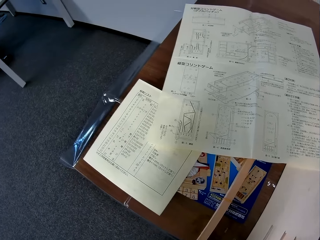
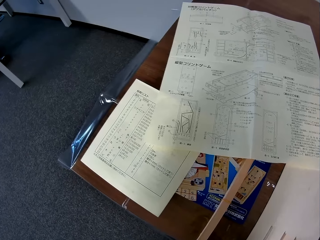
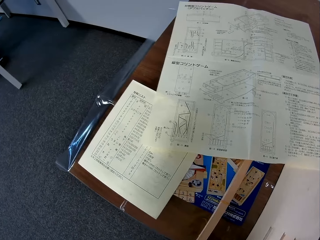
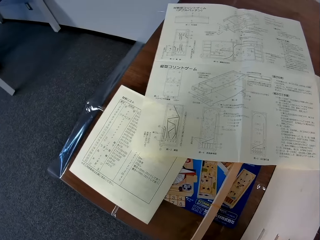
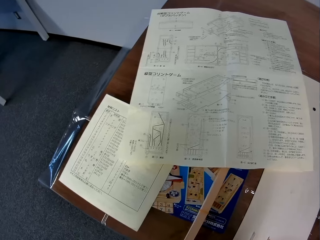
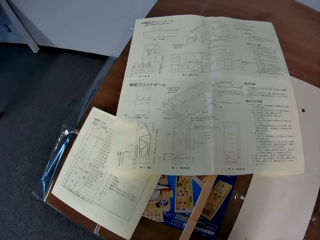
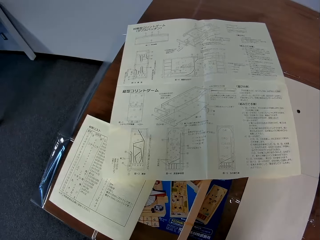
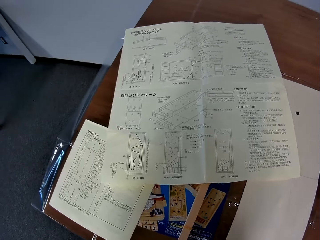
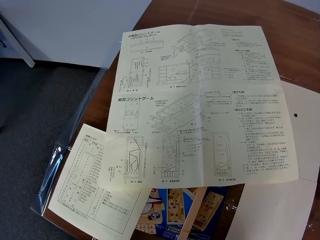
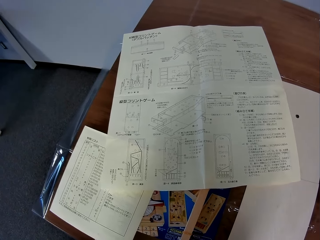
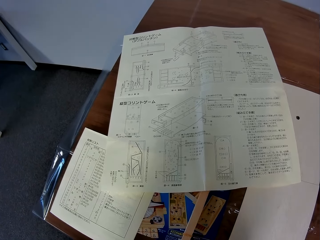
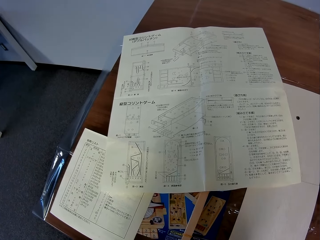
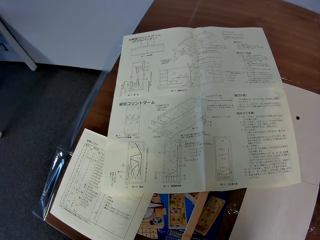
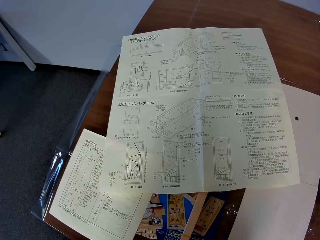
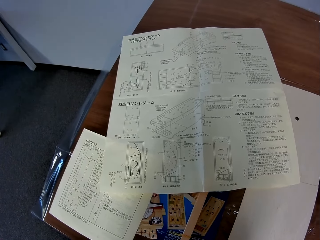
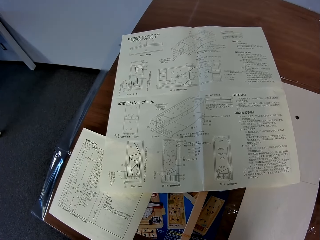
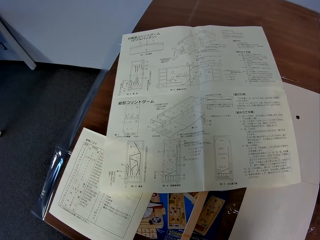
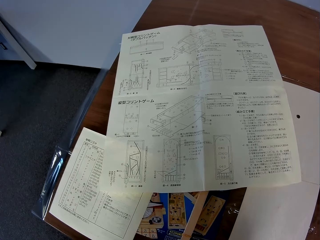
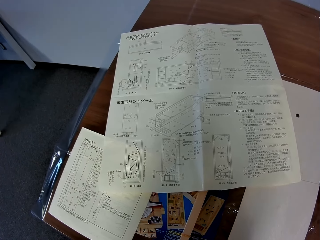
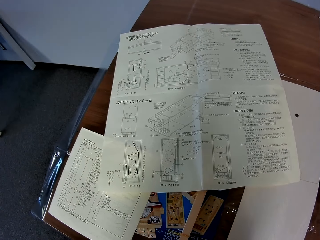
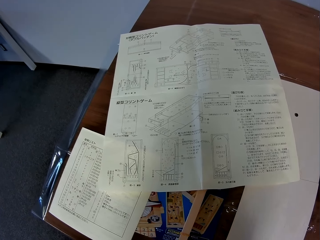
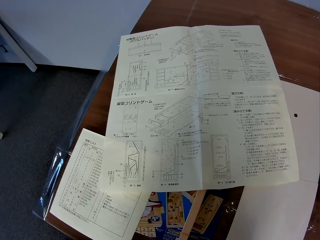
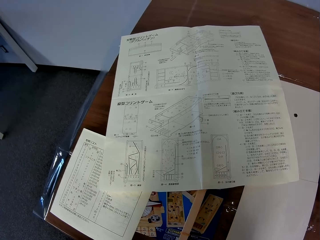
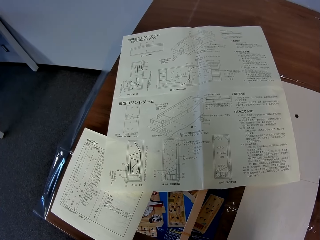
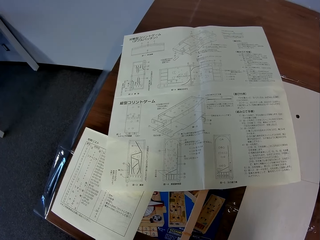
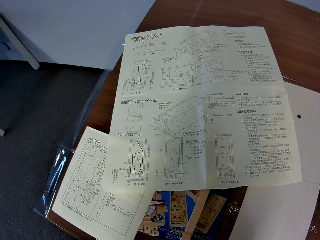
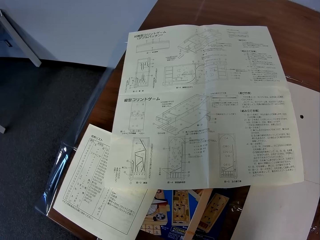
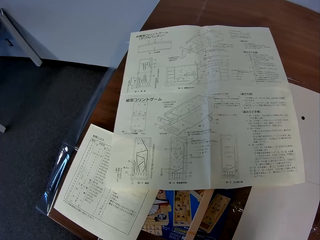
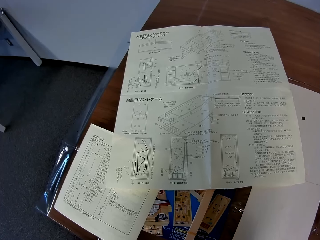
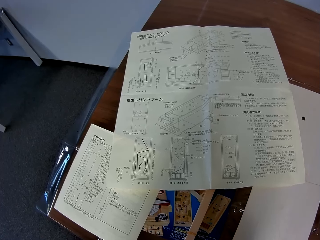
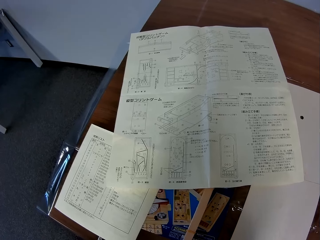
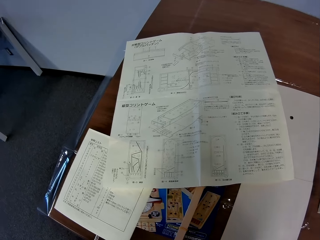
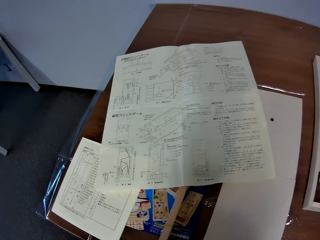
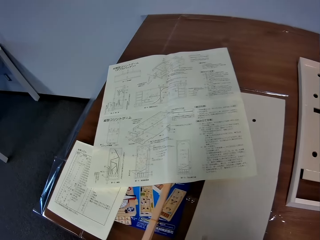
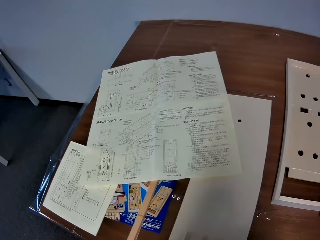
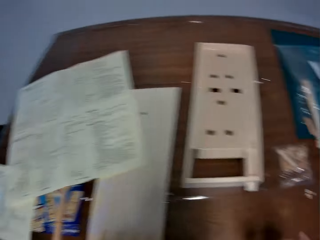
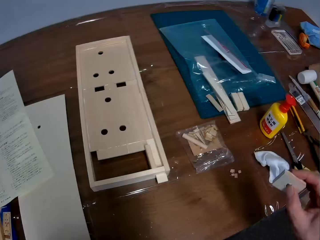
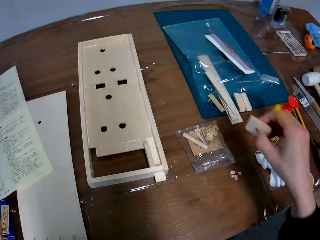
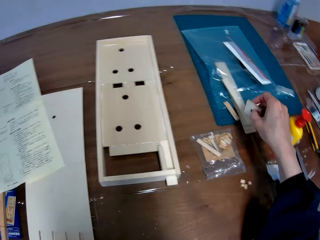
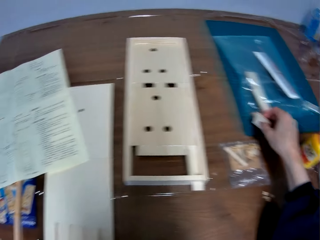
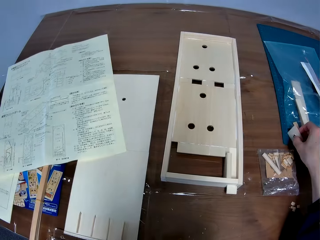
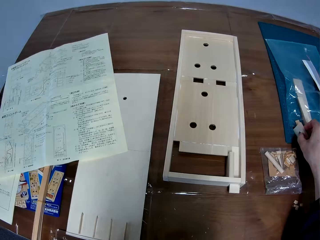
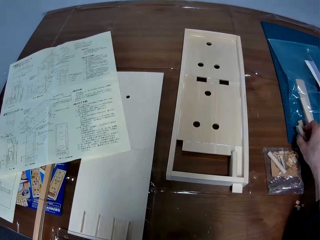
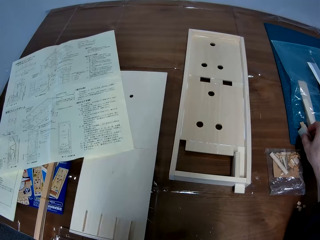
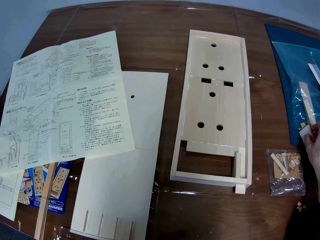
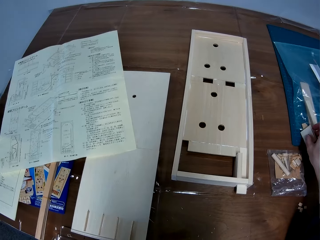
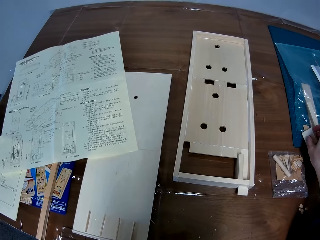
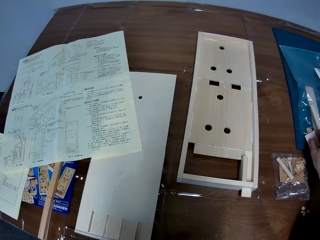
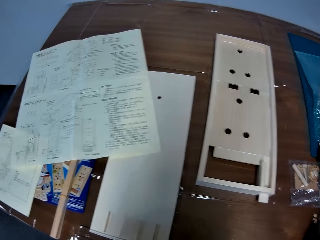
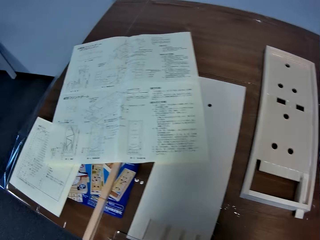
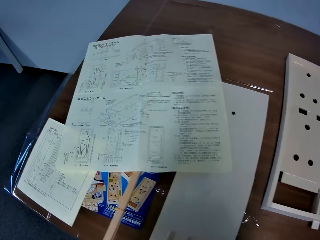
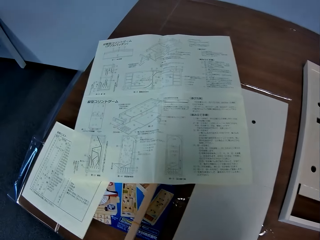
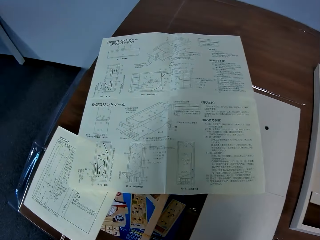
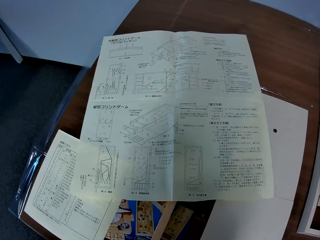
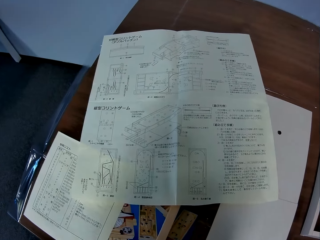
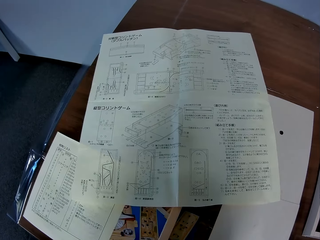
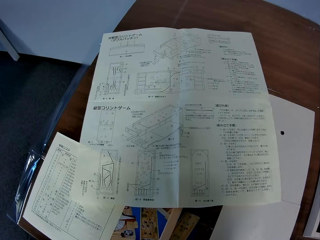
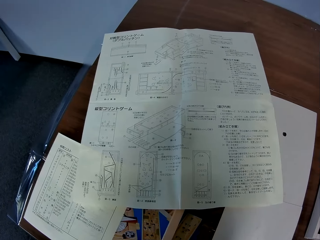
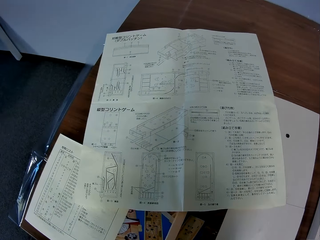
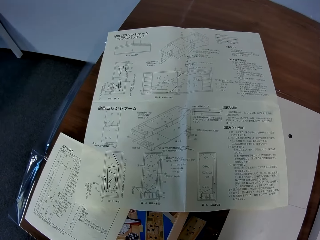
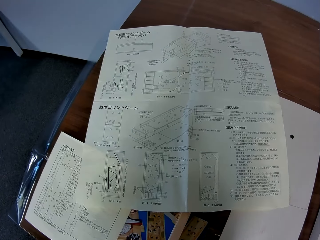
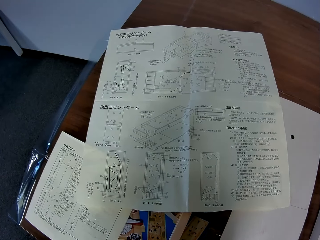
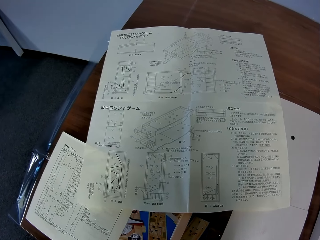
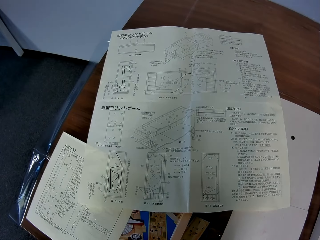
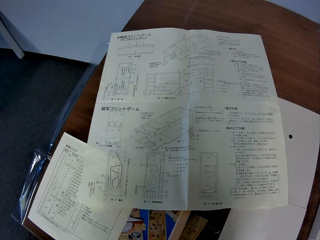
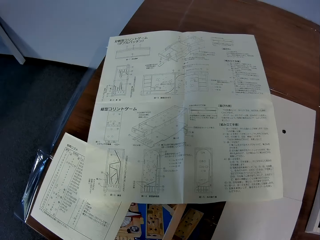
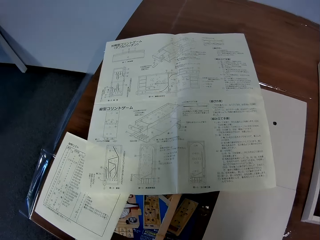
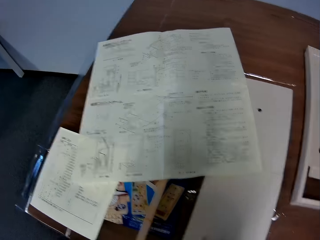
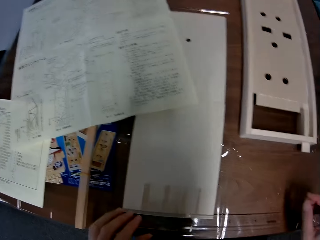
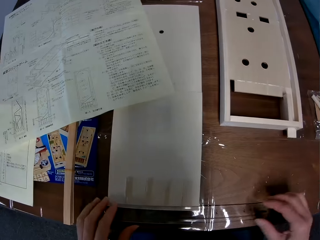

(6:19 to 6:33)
The camera wearer places the piece of the mechanical model on the table. They look at the instructor manual.

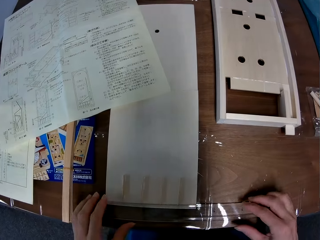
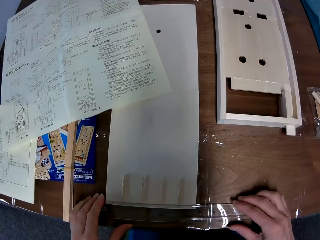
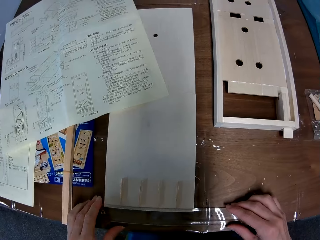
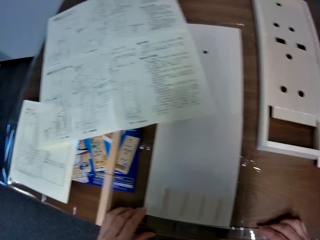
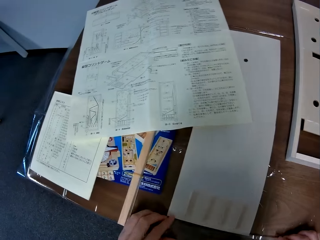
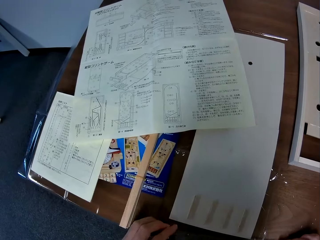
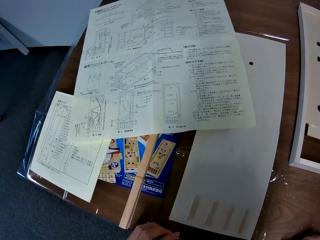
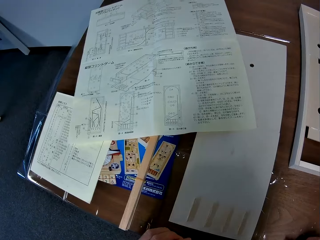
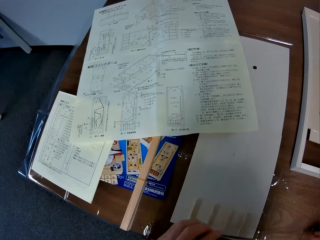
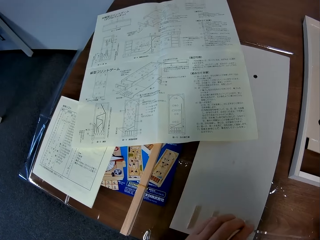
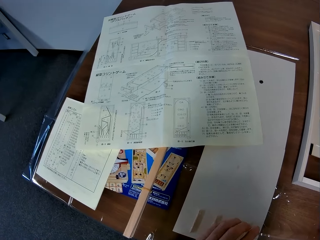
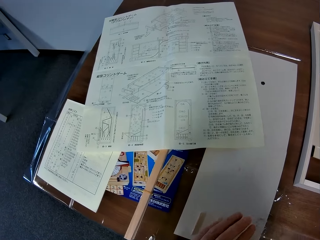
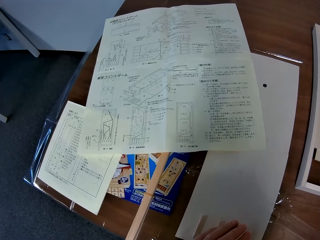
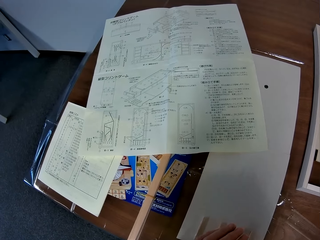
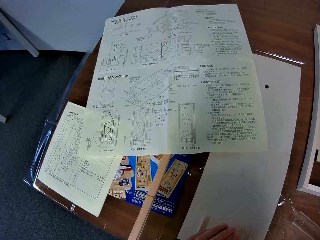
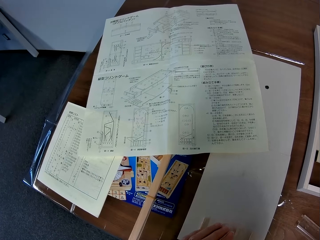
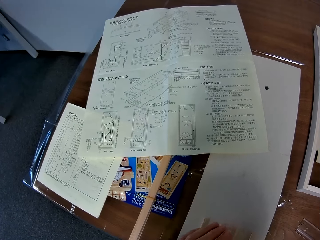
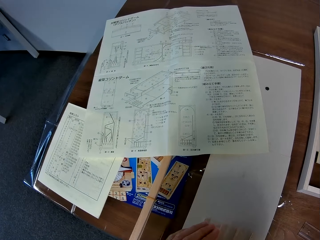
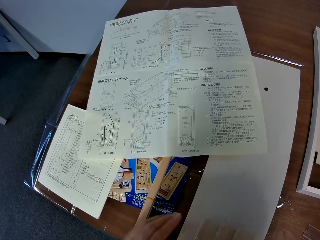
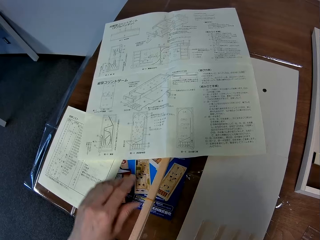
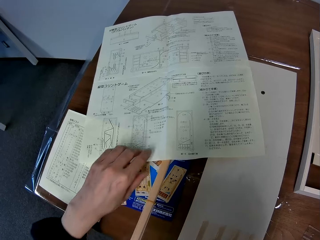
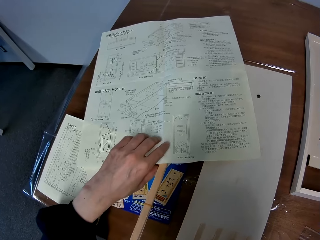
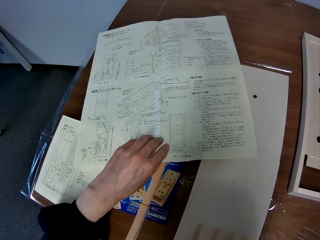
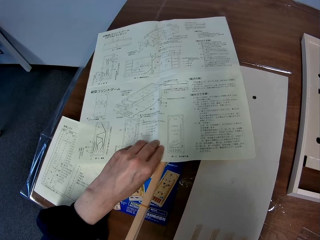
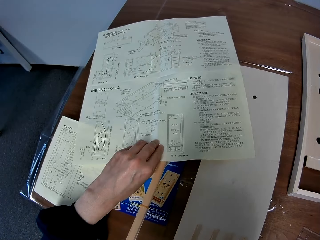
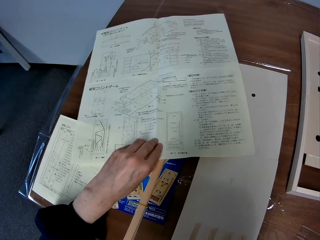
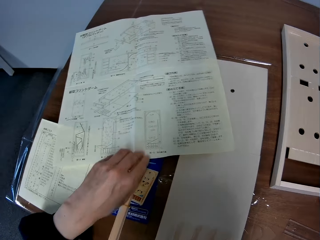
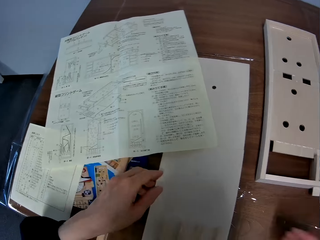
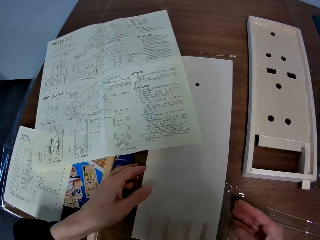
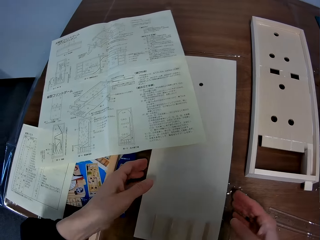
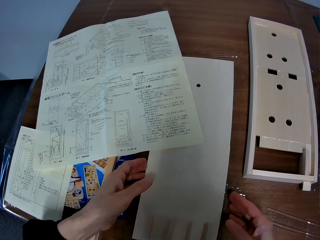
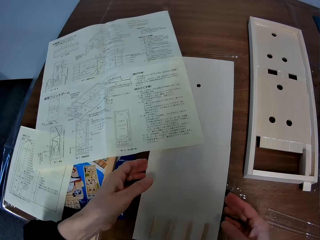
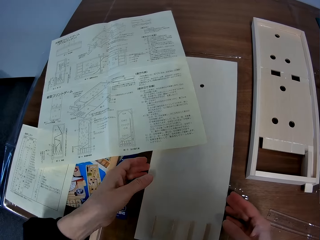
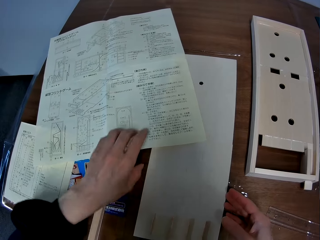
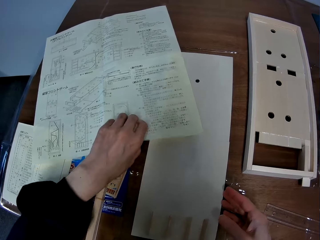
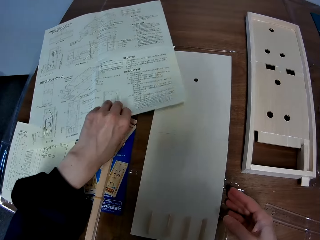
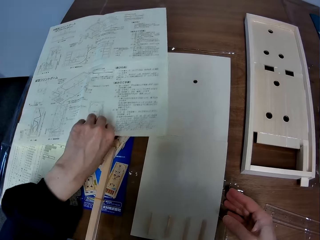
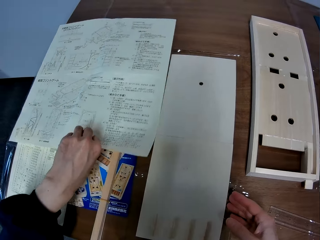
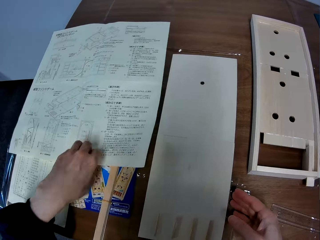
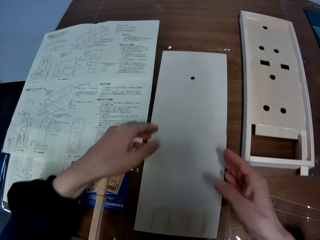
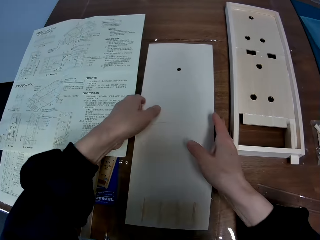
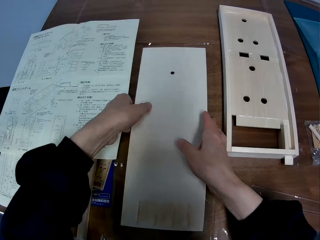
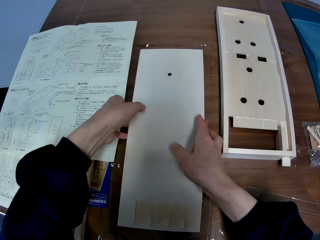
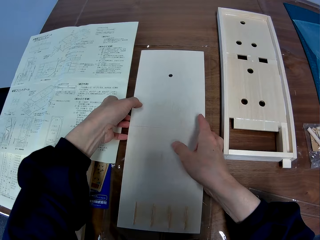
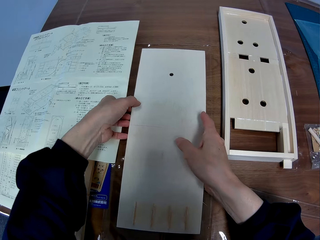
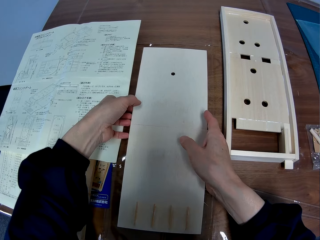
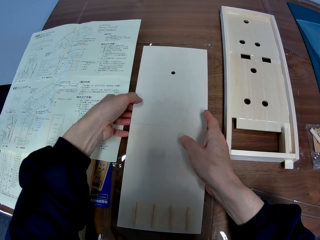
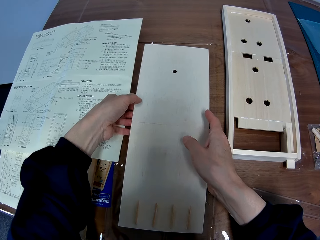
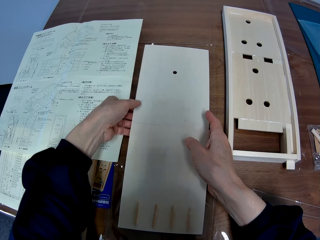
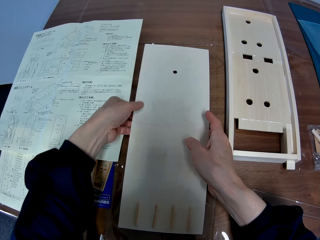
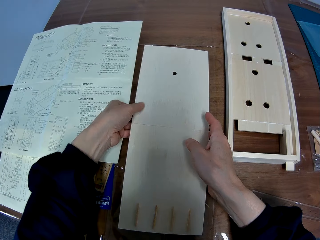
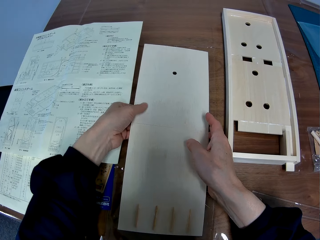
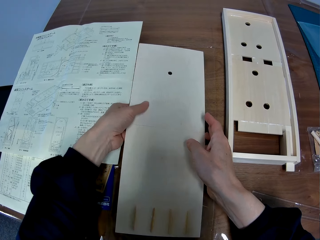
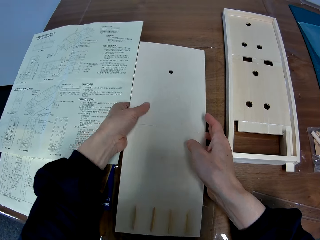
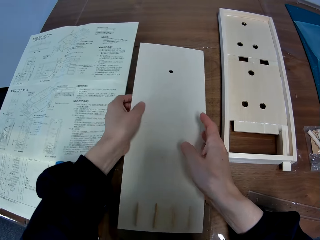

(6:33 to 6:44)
The camera wearer picks something. He moves a glass on the table with his right hand. He places something on the table. He moves the manual on the table with his left hand. He touches the instructor manual. He touches a part of the mechanical model or wooden board on the table with his hands. He moves the manual on the table with his left hand. He moves the wooden board. He adjusts the part of the mechanical model on the table with his hands.
